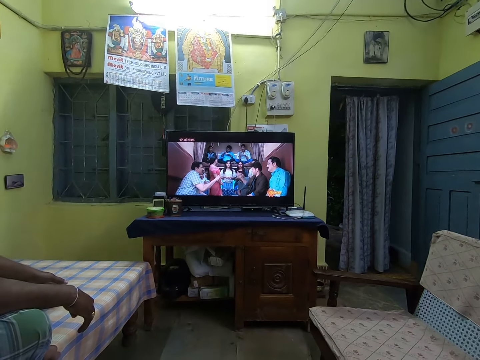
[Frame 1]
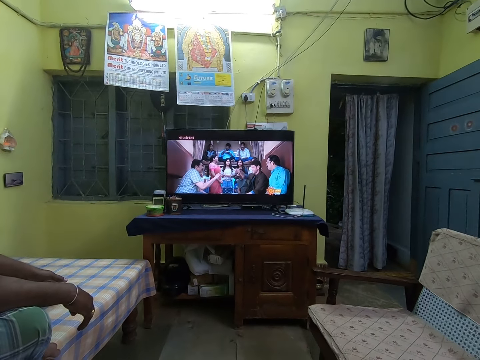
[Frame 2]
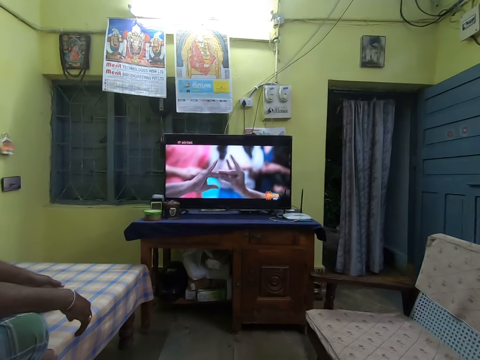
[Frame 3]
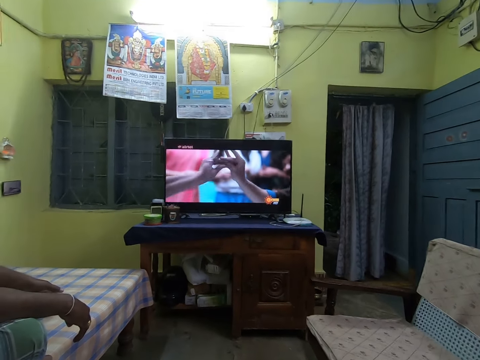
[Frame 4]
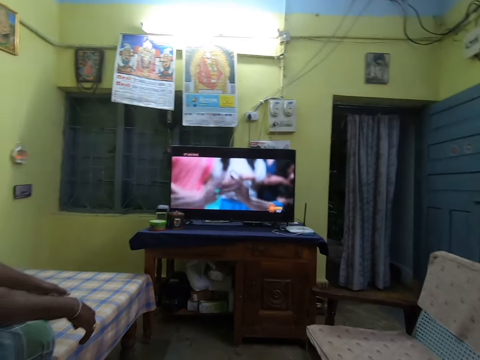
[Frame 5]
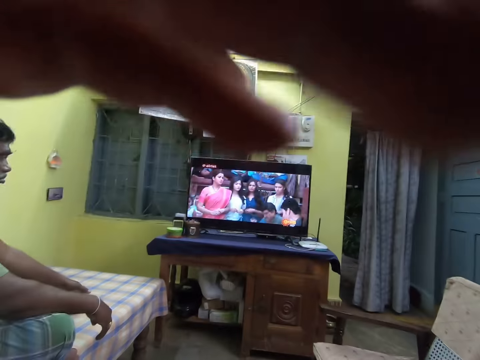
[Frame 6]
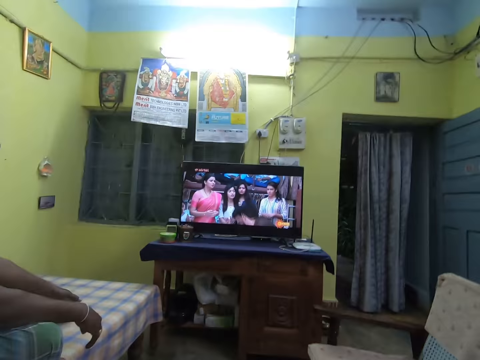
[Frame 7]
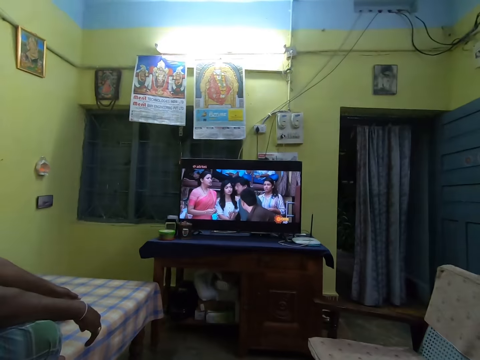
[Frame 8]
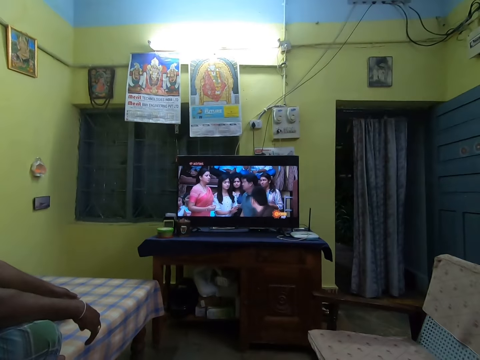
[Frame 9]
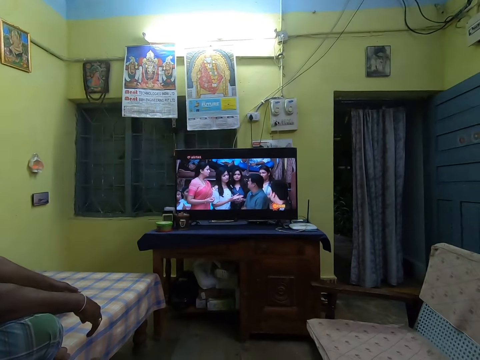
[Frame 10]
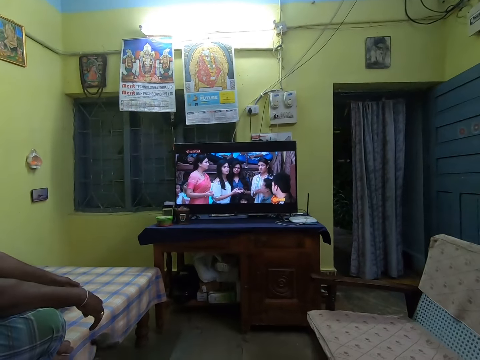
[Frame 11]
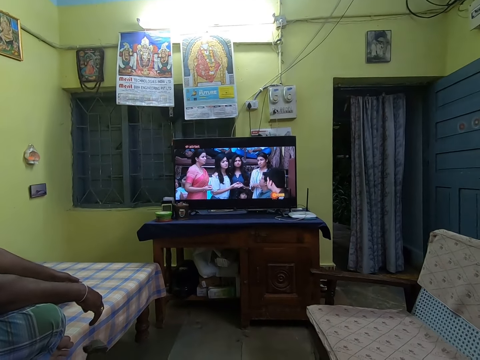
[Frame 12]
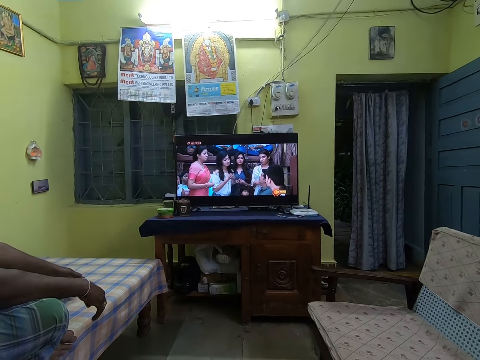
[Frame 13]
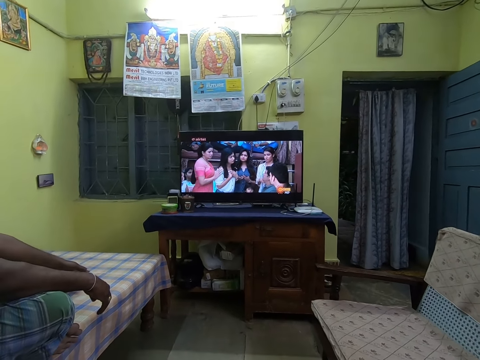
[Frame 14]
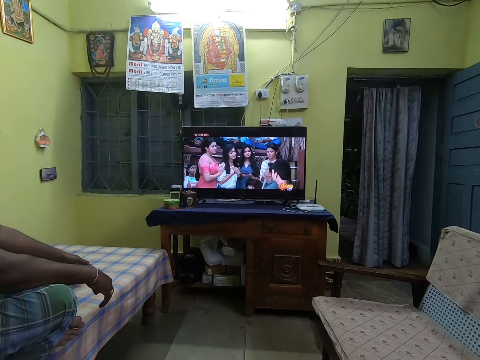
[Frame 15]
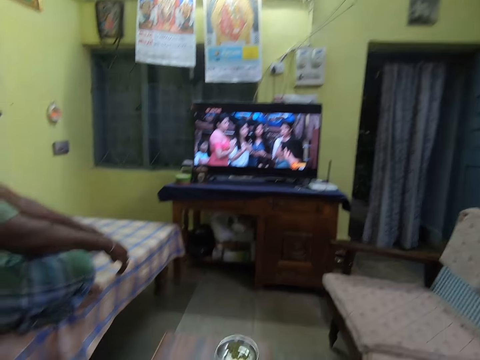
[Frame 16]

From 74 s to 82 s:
The camera wearer moves her left hand towards her head. She fixes a camera. A man watches a television.

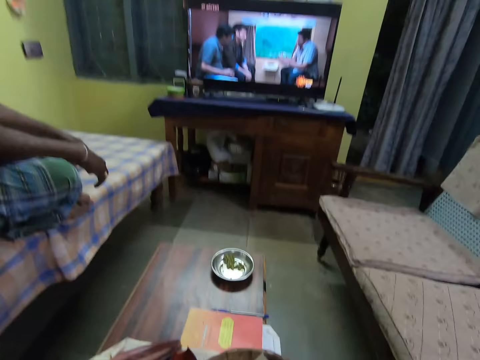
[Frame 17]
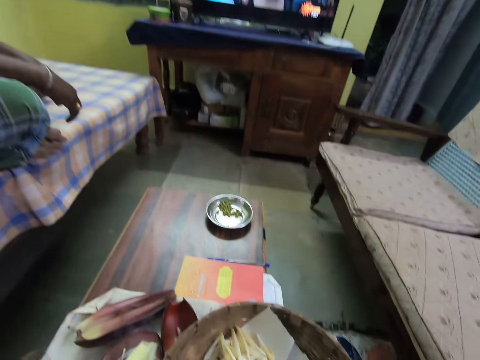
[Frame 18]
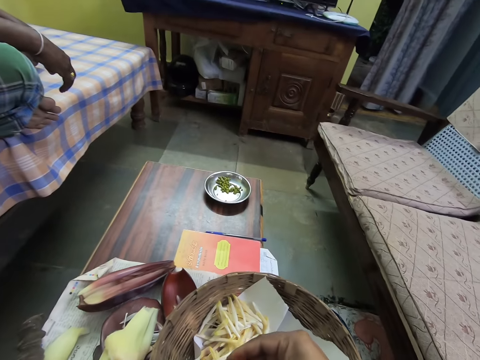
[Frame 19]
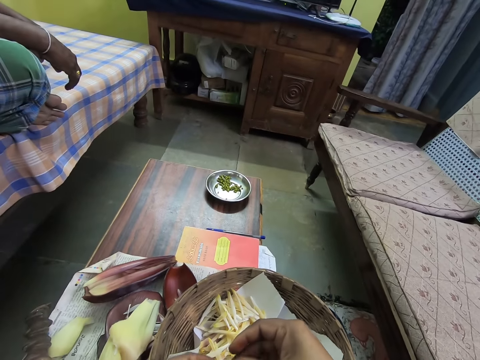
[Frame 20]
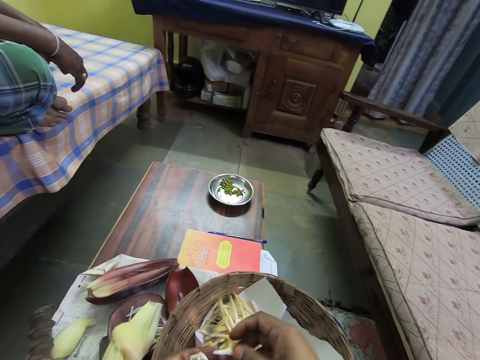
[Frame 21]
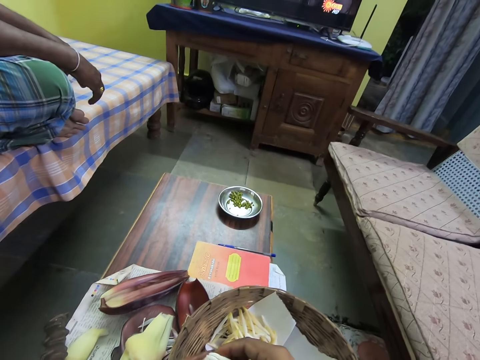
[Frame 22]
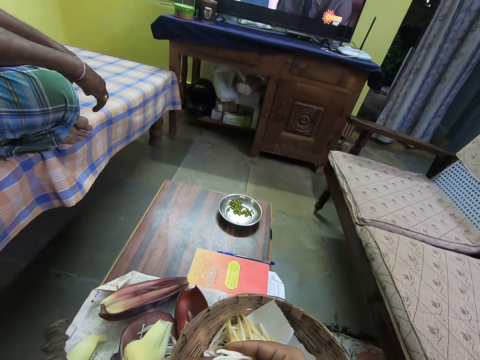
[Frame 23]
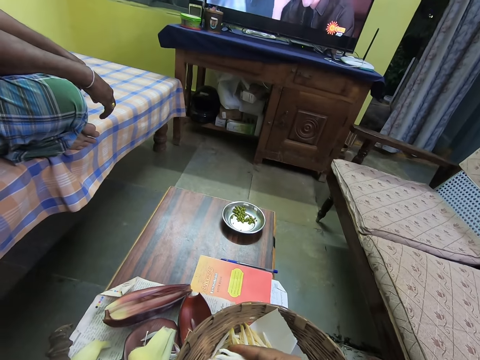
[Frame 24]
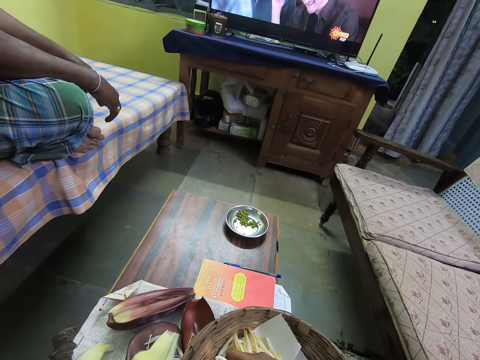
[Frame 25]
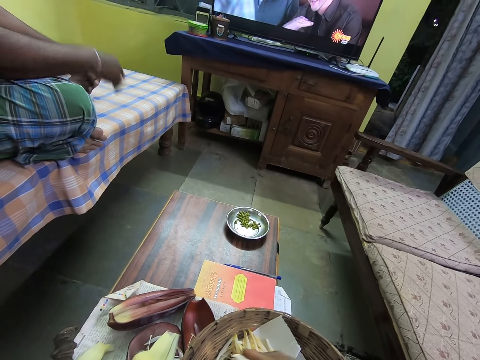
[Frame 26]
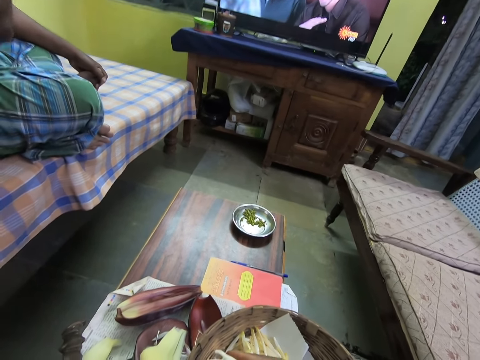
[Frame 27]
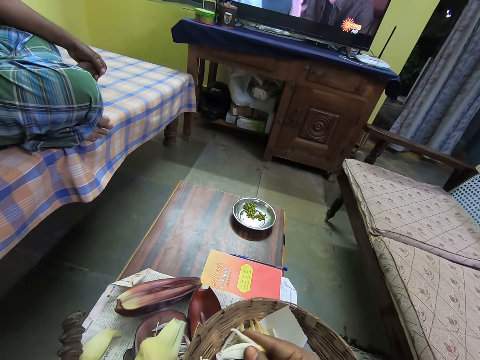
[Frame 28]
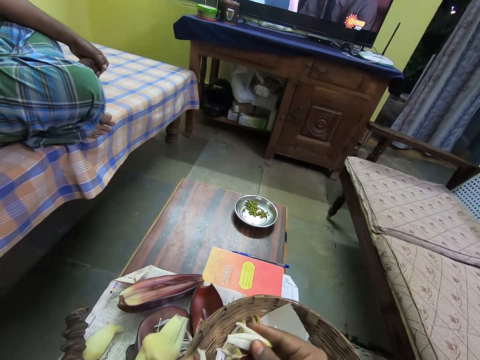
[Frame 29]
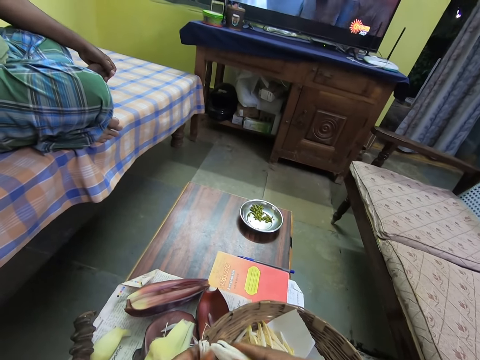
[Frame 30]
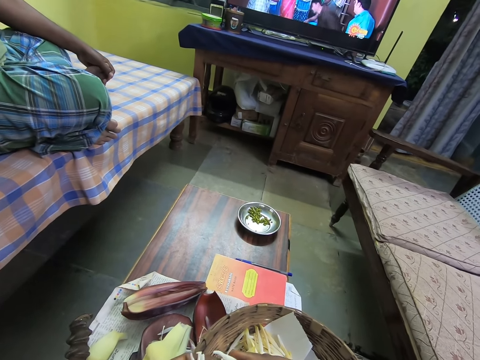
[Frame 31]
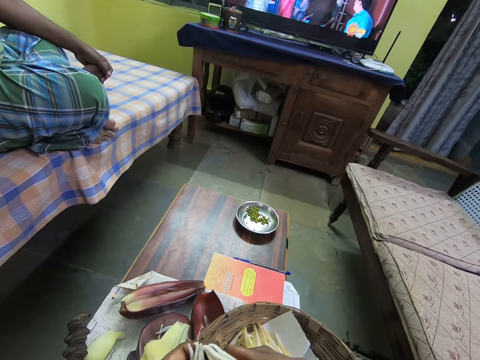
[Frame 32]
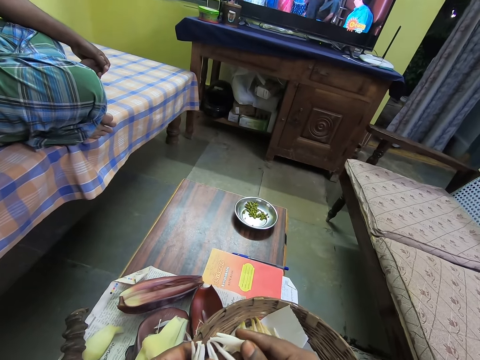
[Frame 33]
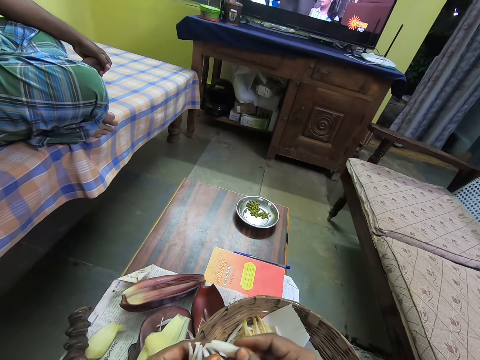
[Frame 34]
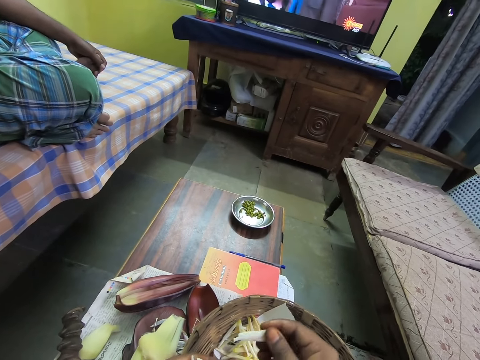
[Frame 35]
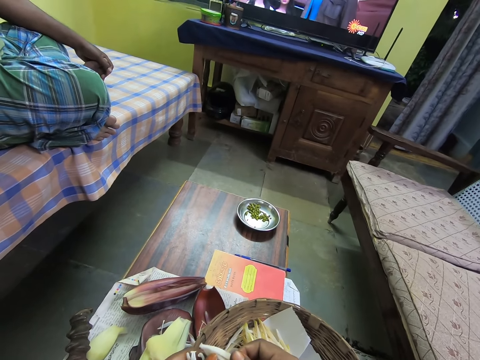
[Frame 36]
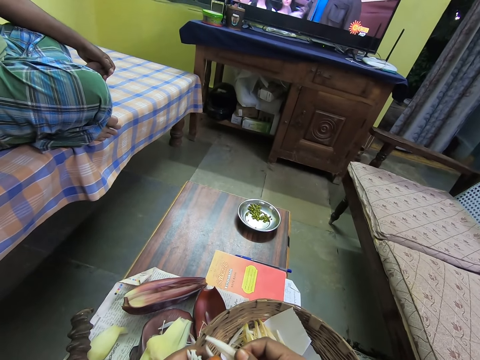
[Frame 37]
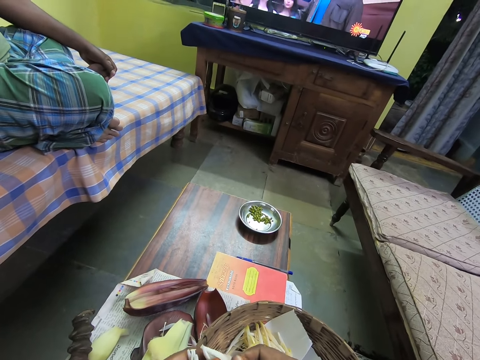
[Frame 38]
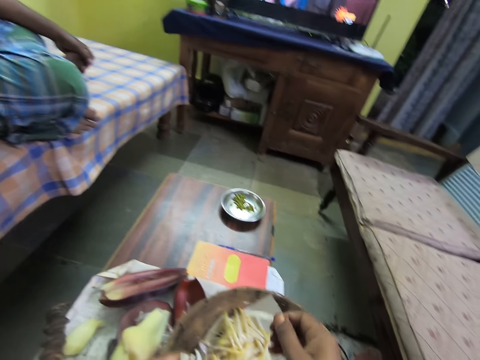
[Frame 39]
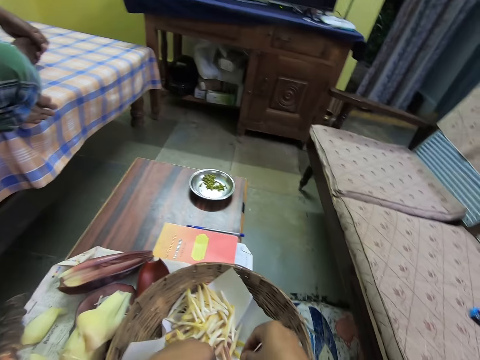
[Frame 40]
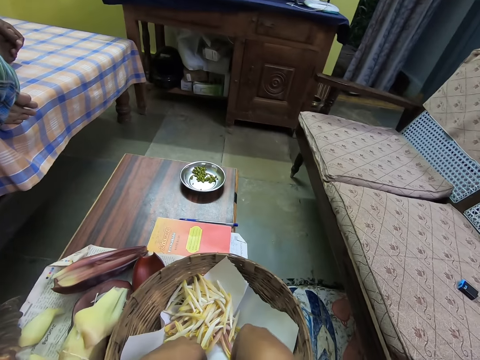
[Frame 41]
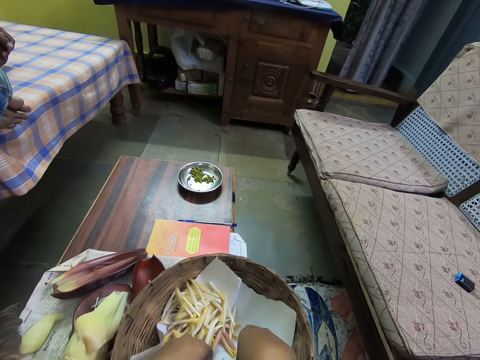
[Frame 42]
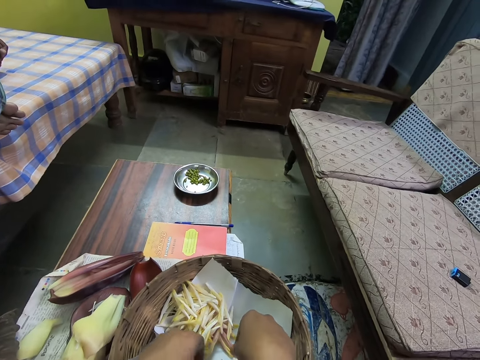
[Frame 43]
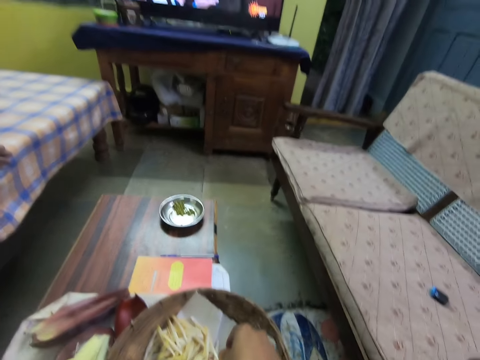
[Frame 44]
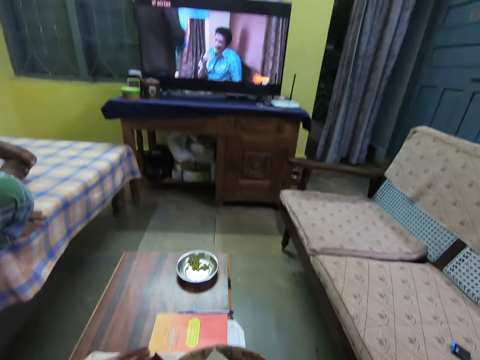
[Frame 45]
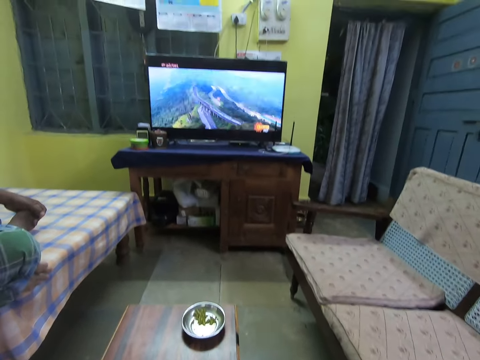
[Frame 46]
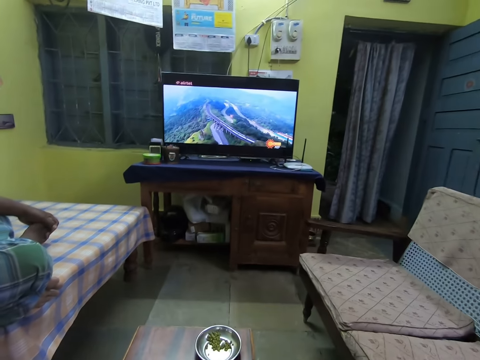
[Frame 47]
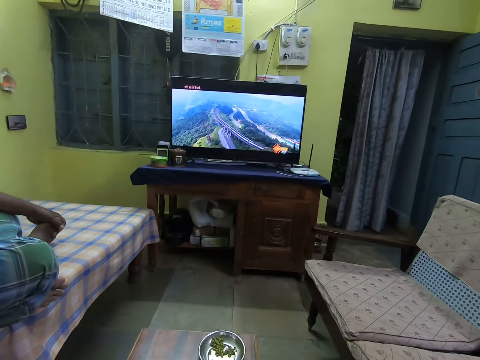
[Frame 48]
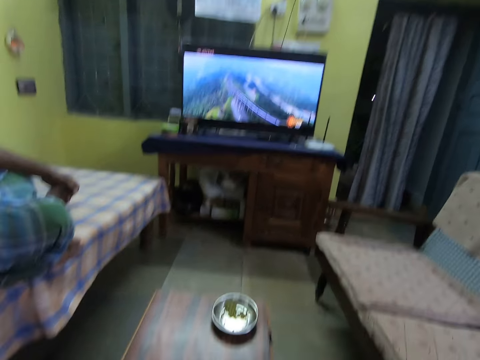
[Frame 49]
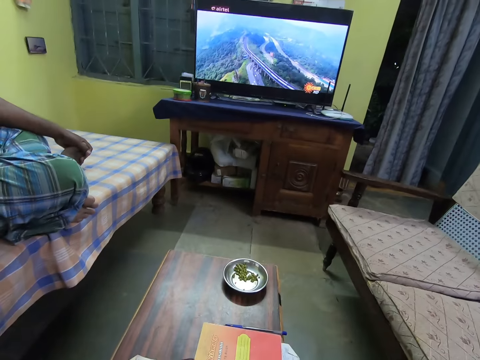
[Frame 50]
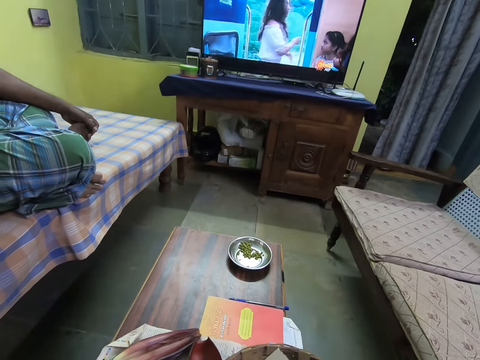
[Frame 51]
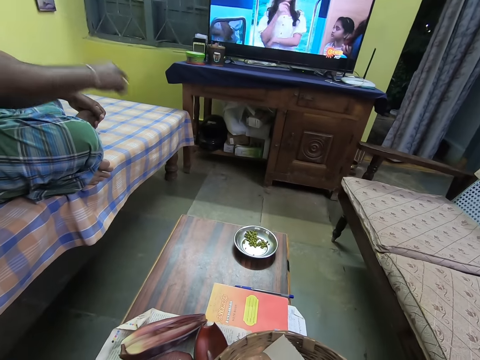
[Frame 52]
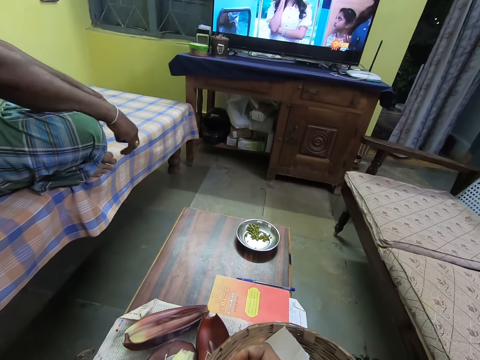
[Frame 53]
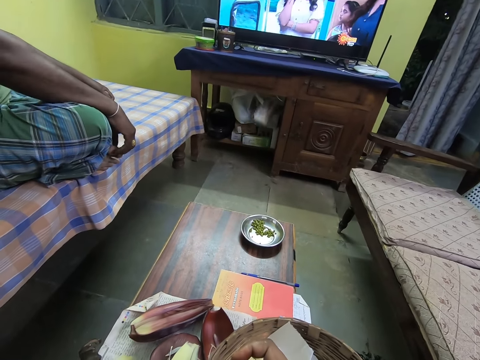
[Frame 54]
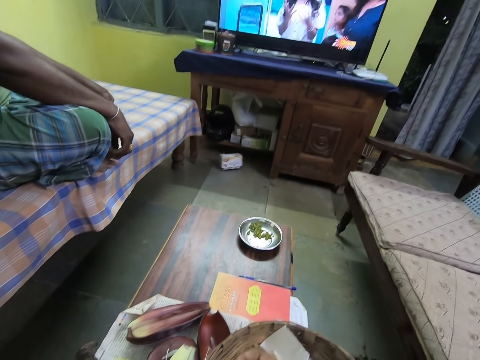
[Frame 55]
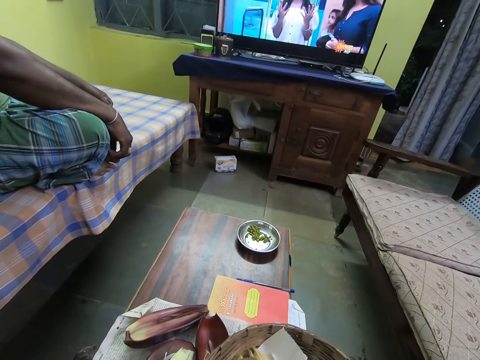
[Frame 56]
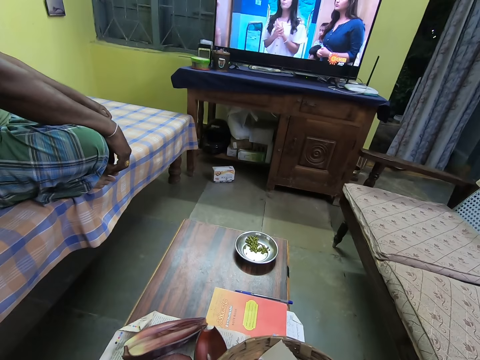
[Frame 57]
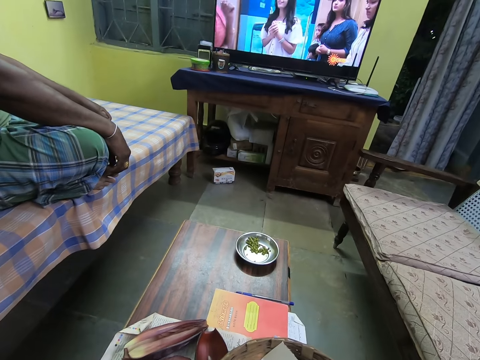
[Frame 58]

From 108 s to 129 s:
The camera wearer pulls a floret from a bunch of florets in her left hand with her right hand, repeatedly. She drops the florets into the basket with both hands. She watches a movie via the television.
